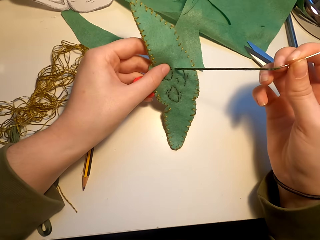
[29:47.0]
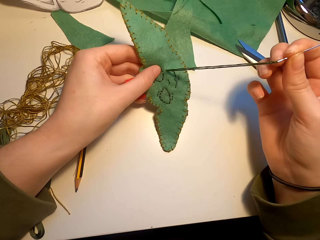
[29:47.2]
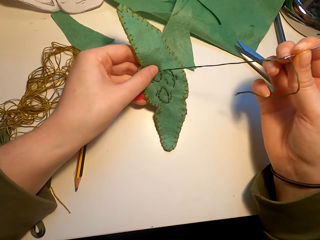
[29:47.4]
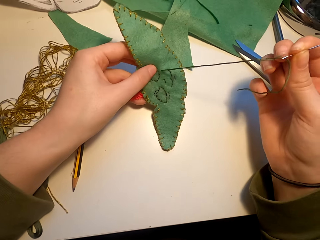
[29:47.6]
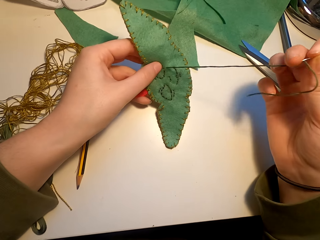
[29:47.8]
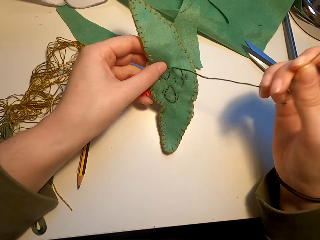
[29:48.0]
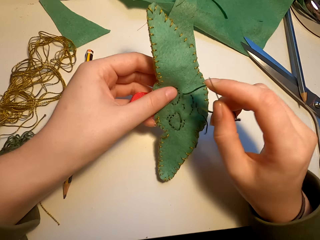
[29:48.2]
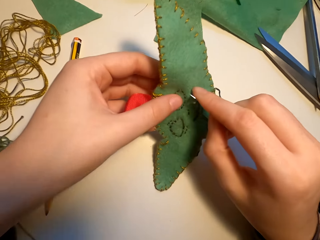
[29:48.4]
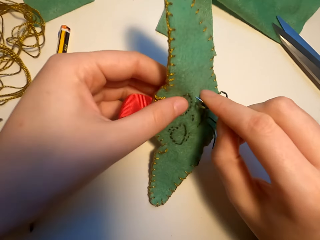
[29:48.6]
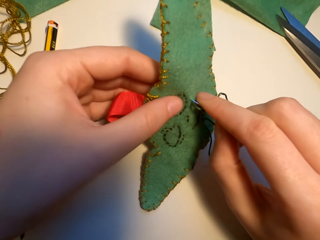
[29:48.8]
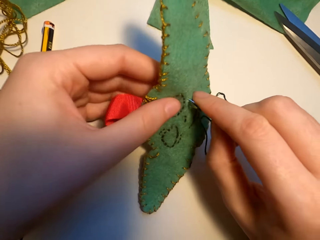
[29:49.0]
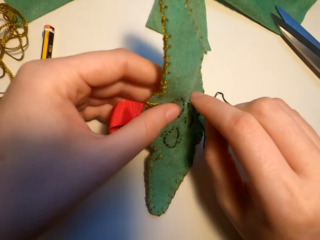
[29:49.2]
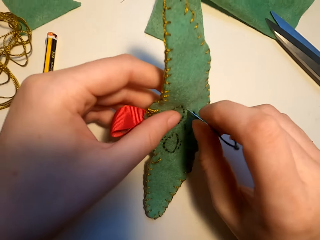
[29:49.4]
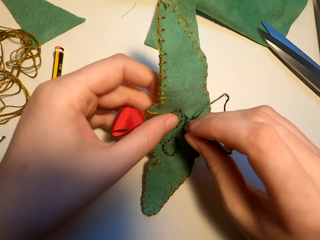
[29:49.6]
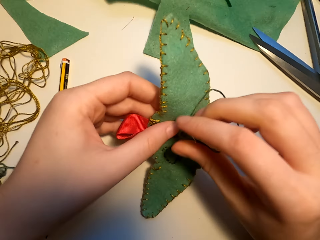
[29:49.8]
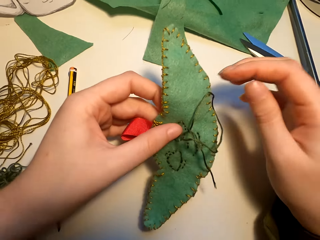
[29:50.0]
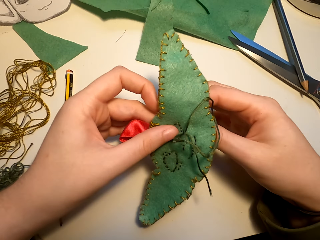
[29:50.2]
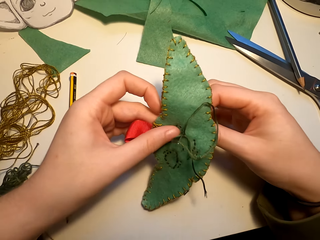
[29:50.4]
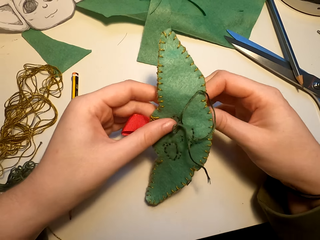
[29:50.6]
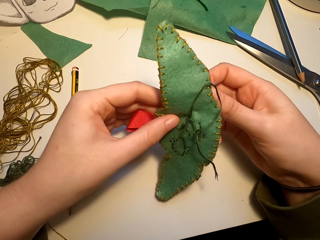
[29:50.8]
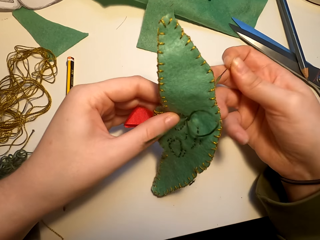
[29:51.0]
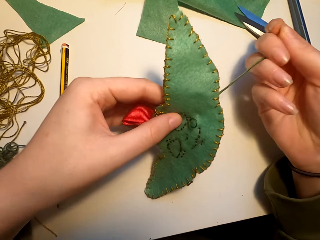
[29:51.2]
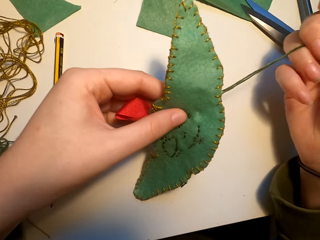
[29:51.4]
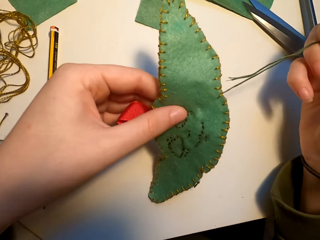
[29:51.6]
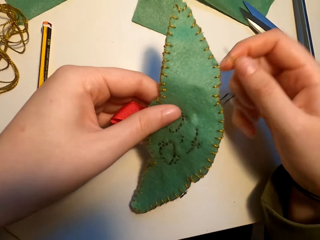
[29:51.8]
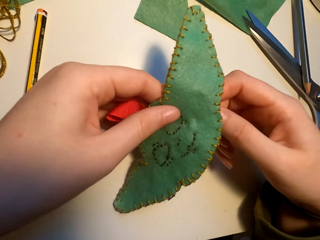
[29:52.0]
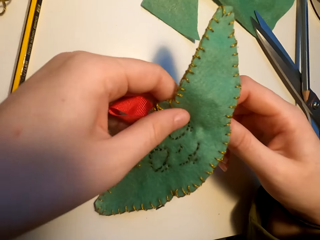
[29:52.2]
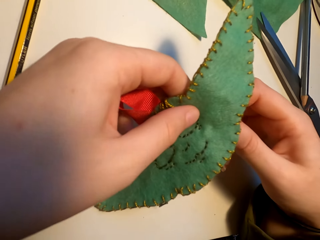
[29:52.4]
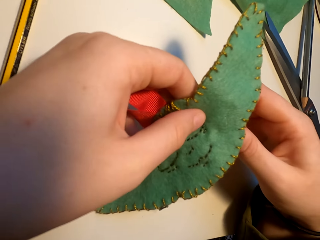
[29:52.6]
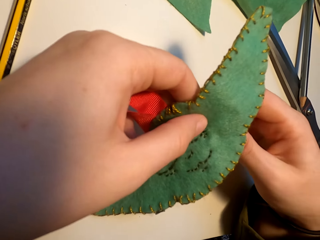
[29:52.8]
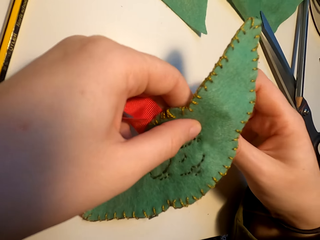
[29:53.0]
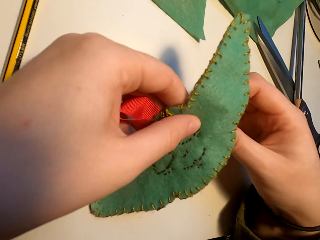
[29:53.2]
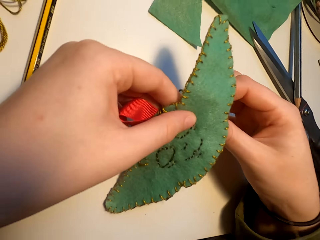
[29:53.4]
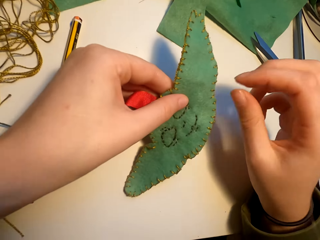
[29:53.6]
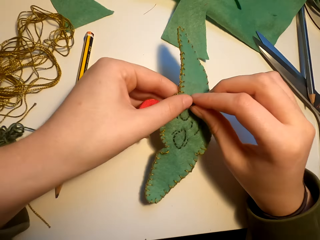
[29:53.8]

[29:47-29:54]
The camera wearer sews the piece of cloth with a needle and a thread.

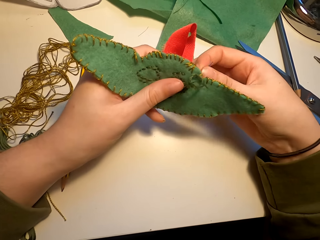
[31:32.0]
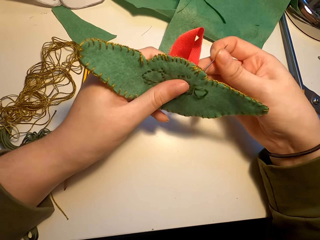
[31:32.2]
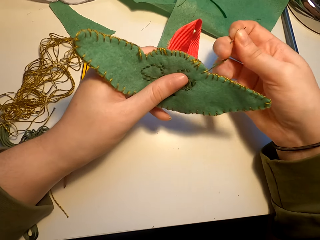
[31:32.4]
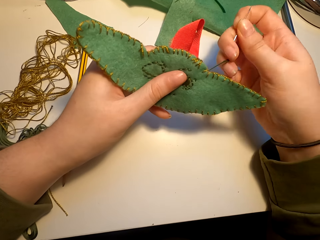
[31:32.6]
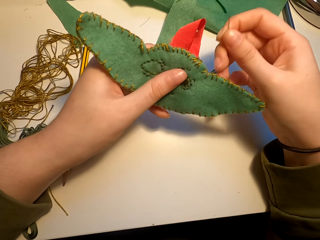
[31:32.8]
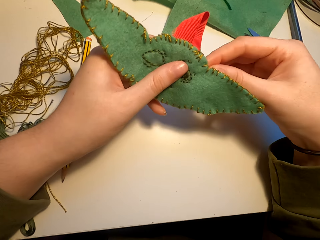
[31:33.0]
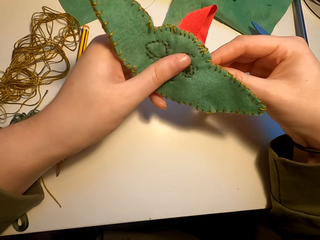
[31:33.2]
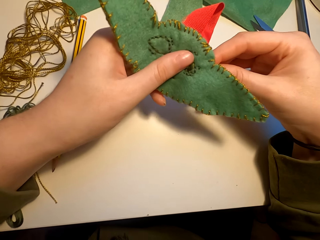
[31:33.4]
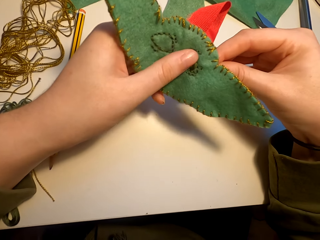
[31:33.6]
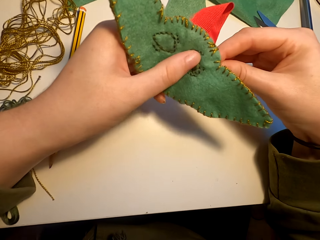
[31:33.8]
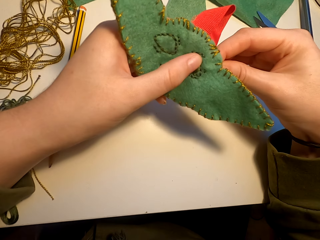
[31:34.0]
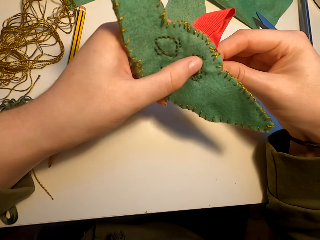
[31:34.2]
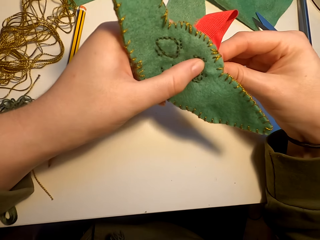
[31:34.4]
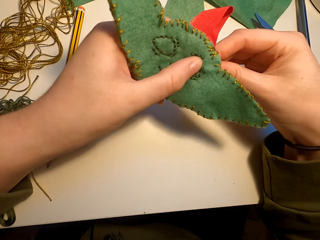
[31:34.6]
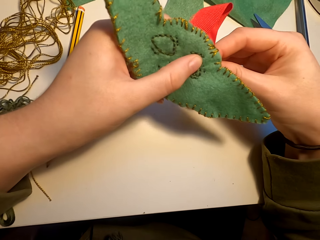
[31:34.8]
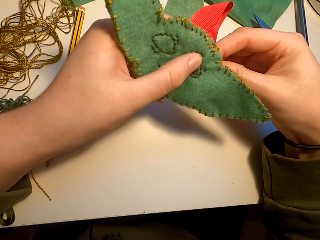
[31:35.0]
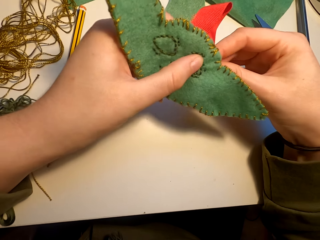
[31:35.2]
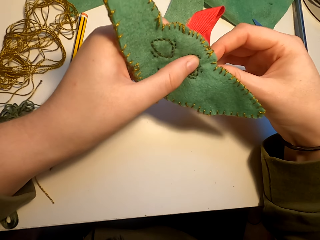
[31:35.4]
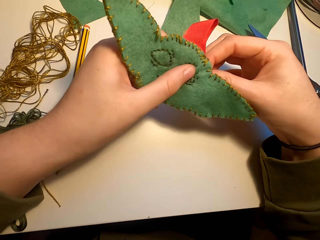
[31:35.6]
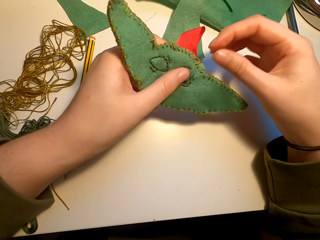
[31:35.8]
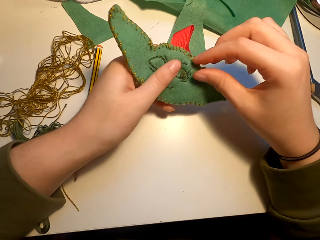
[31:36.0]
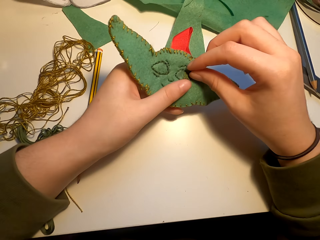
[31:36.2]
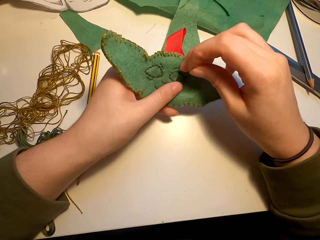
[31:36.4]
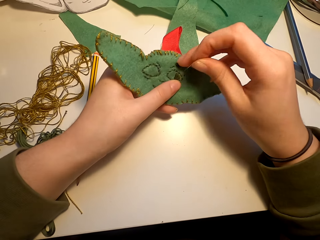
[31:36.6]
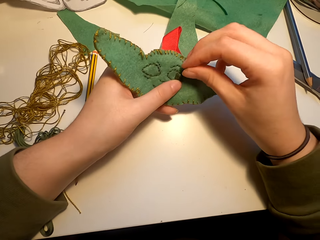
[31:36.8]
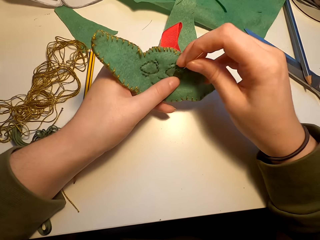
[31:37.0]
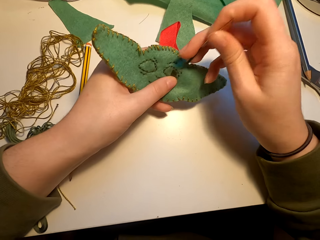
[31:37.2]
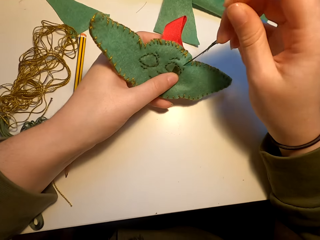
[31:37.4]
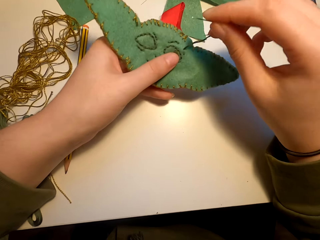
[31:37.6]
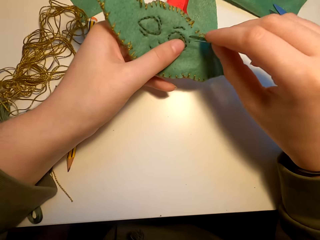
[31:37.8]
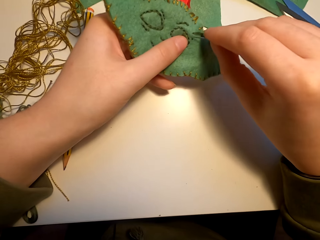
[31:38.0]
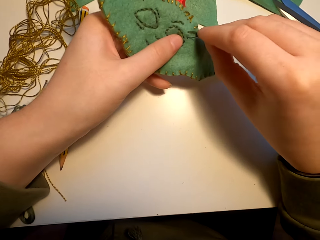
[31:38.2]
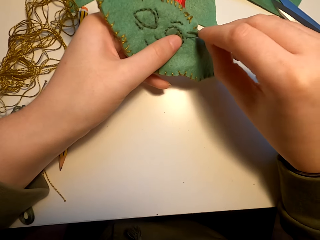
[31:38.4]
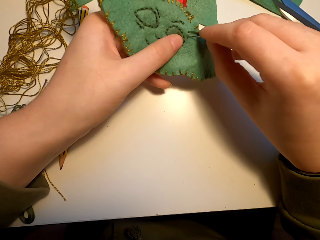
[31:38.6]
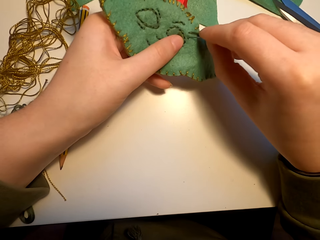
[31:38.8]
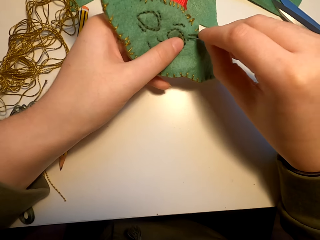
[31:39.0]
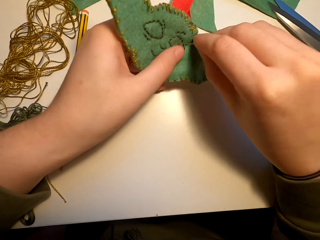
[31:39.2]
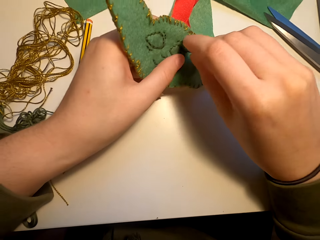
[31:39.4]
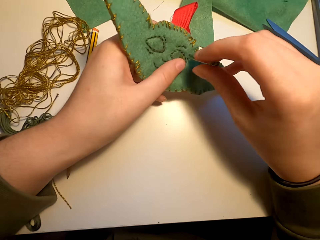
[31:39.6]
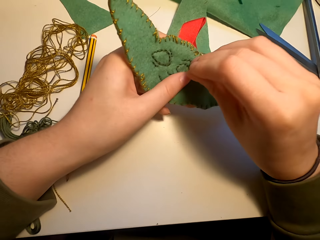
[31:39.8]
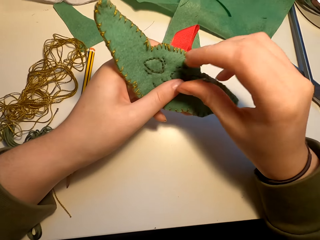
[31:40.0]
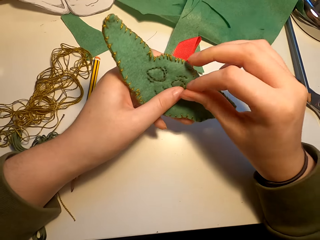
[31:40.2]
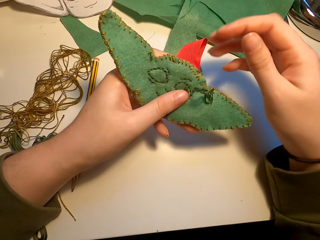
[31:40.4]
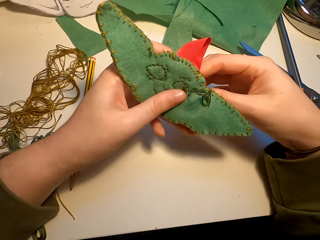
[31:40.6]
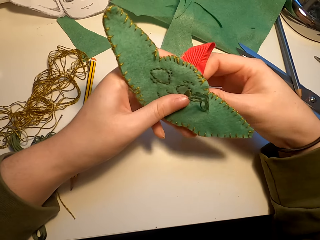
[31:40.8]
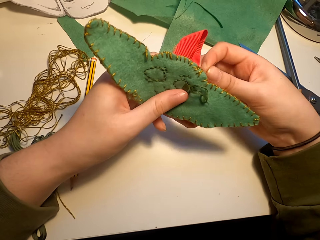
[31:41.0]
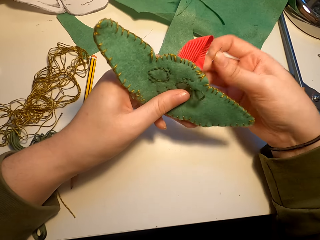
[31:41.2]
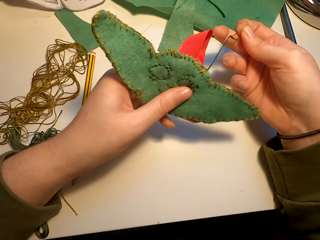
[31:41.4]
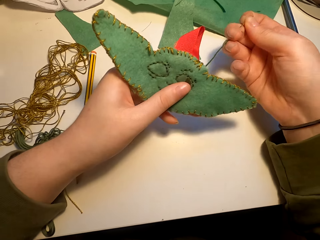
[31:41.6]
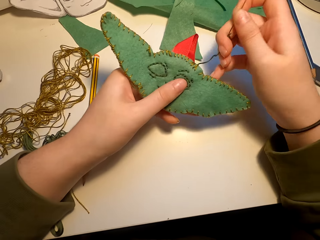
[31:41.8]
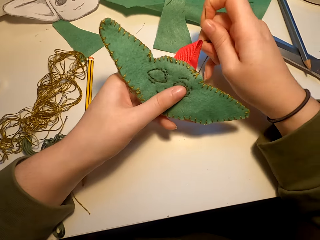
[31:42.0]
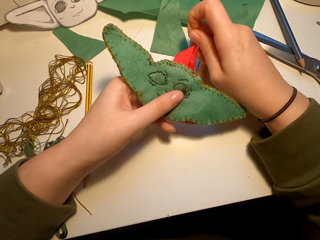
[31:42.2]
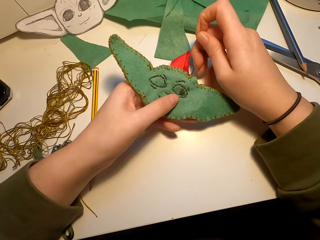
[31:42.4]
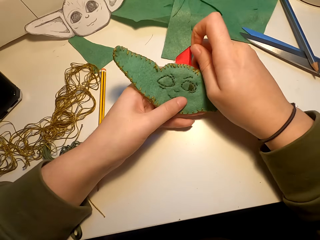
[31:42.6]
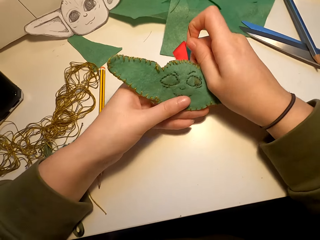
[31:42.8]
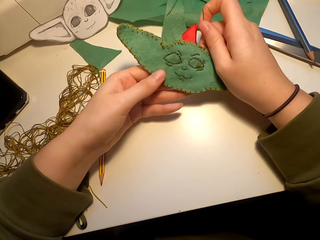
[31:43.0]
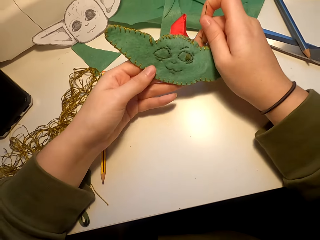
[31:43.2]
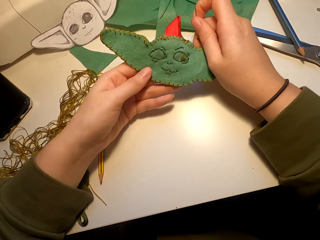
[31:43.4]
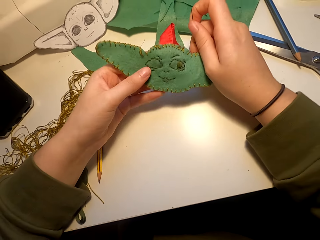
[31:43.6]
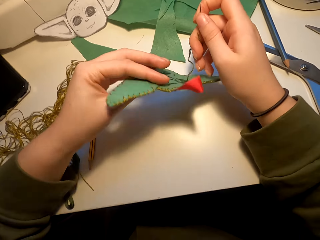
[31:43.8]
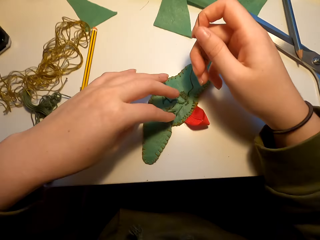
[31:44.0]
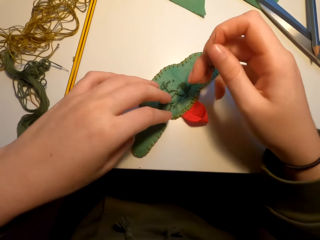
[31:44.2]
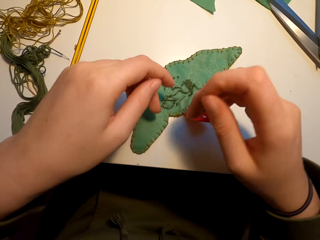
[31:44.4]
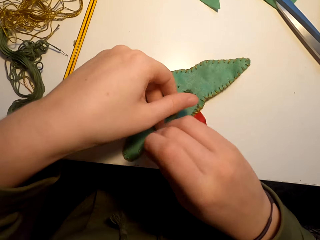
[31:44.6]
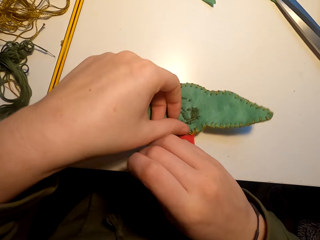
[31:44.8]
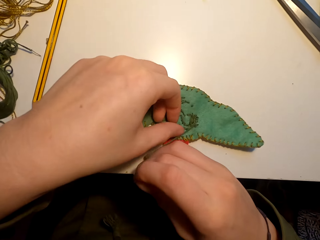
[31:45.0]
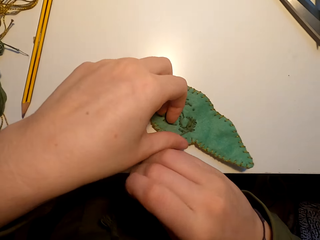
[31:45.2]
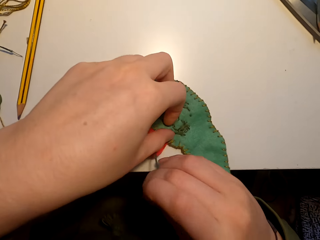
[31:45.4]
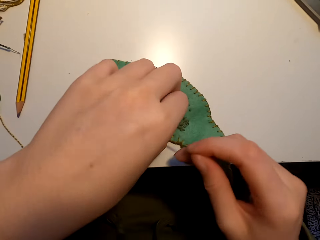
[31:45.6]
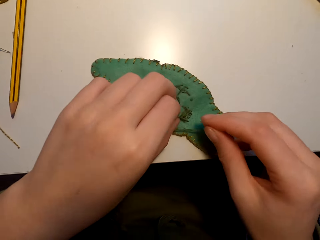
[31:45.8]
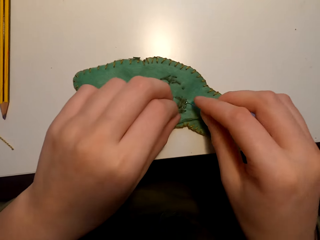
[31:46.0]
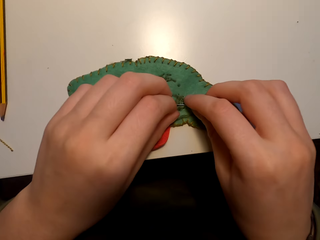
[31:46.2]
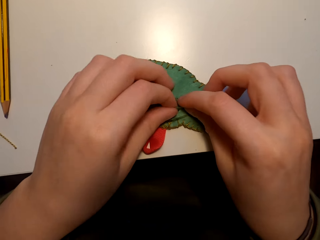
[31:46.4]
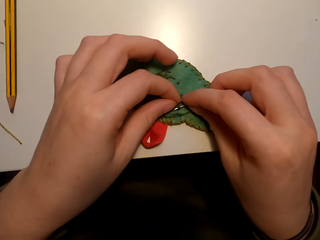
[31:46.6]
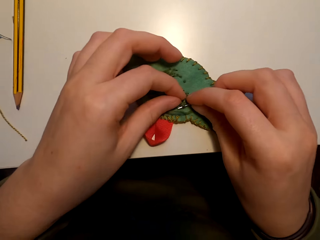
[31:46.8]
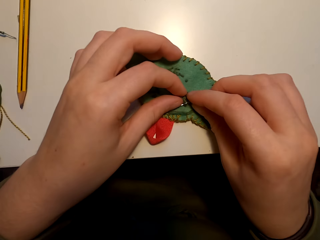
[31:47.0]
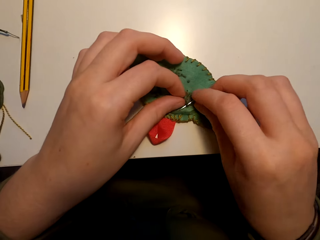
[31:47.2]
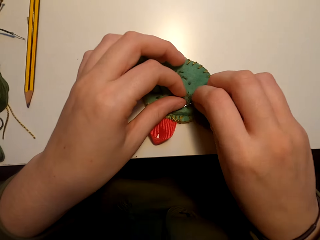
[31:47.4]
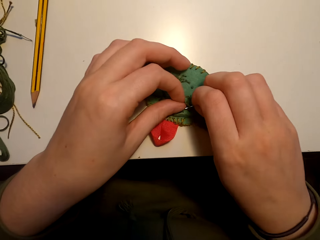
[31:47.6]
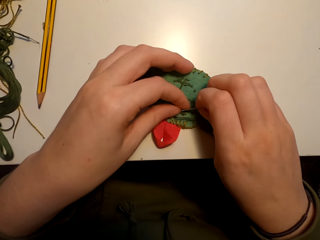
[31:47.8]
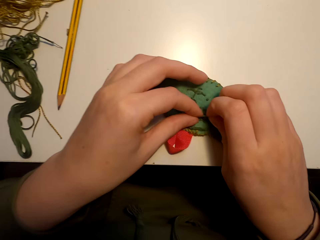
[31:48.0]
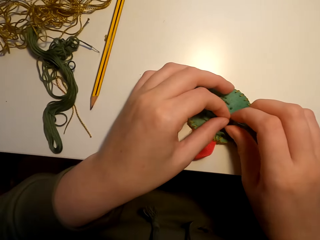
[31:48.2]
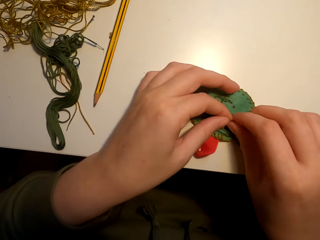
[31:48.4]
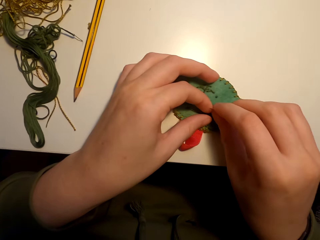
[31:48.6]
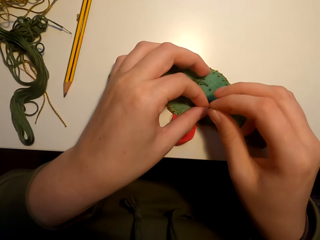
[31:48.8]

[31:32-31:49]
The camera wearer sews the piece of cloth with a needle and a thread. They look at the piece of cloth. They put the cloth or decoration material on the table. They knit the decoration material. They tie a knot on the thread.
